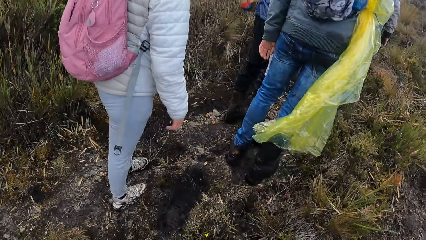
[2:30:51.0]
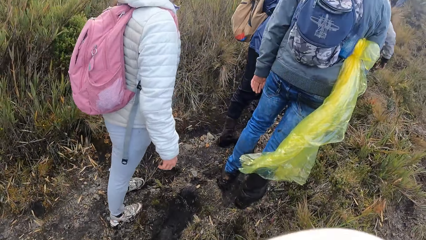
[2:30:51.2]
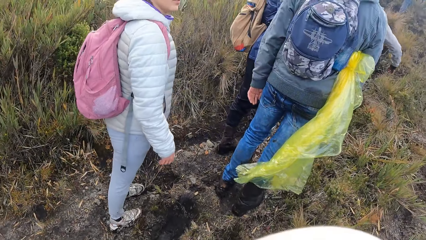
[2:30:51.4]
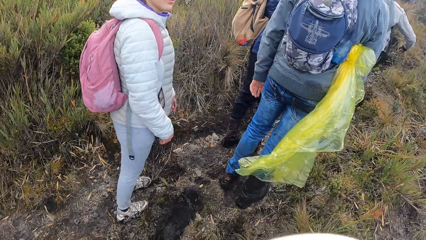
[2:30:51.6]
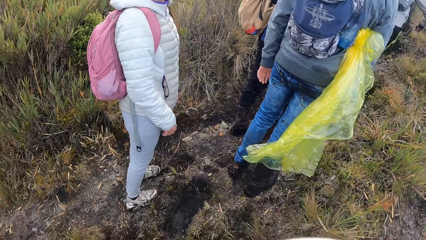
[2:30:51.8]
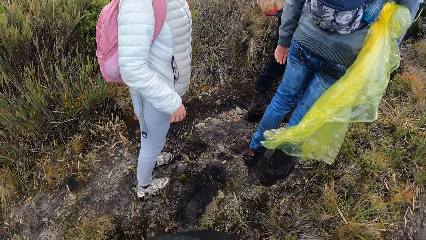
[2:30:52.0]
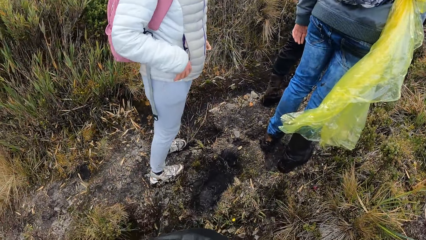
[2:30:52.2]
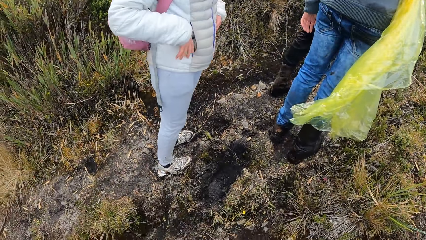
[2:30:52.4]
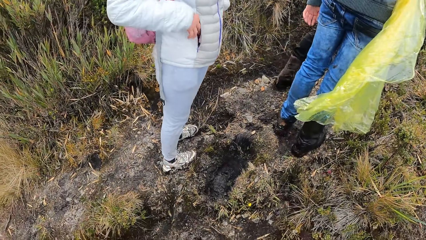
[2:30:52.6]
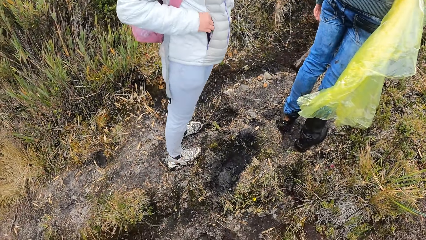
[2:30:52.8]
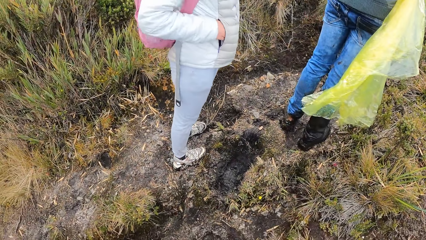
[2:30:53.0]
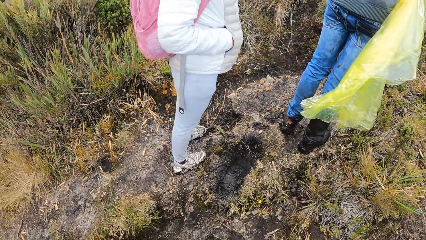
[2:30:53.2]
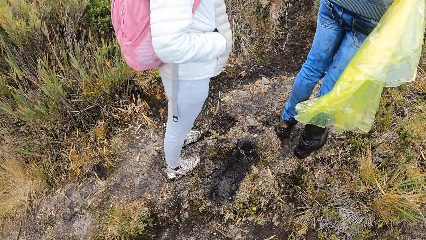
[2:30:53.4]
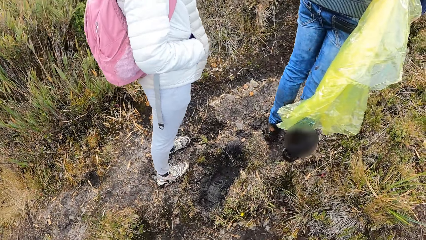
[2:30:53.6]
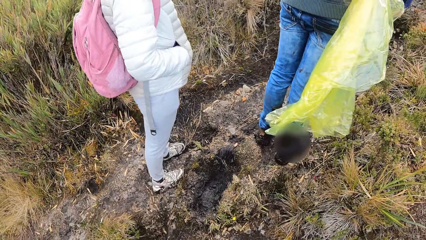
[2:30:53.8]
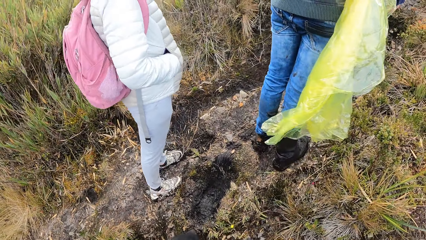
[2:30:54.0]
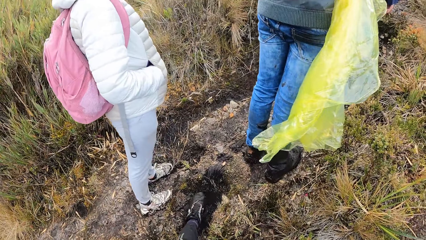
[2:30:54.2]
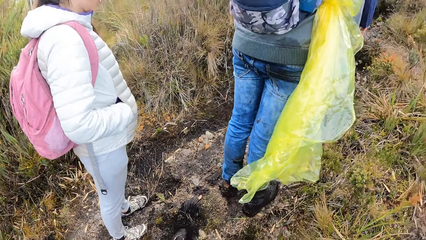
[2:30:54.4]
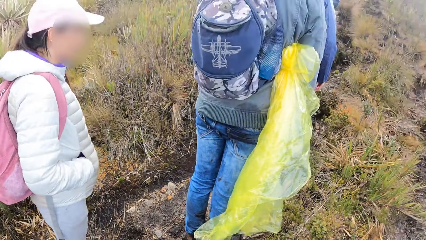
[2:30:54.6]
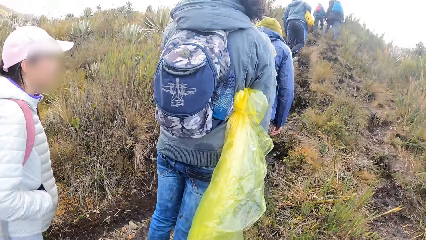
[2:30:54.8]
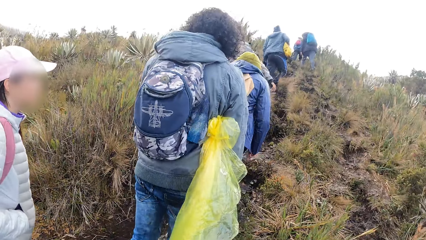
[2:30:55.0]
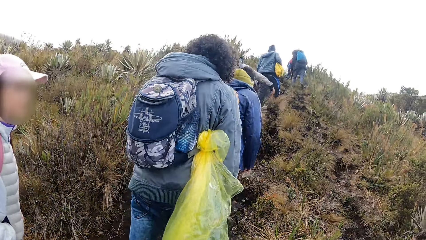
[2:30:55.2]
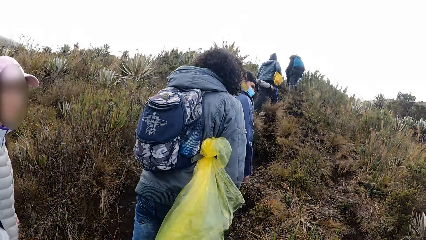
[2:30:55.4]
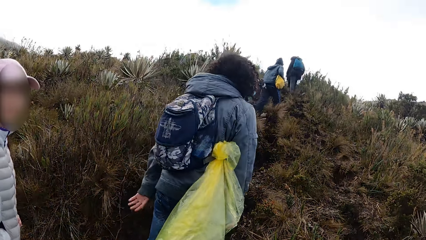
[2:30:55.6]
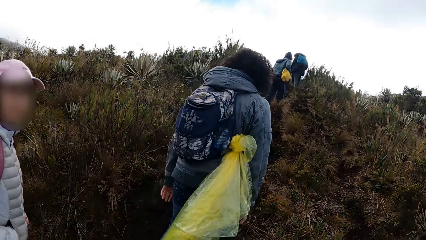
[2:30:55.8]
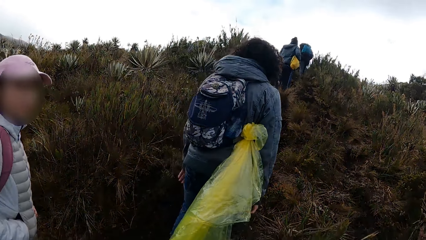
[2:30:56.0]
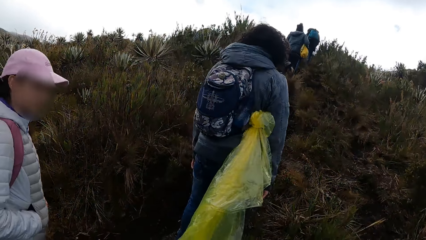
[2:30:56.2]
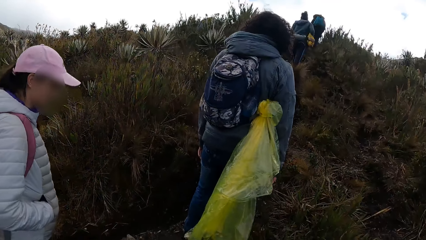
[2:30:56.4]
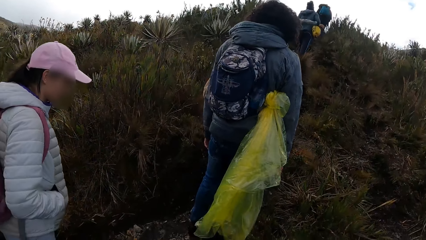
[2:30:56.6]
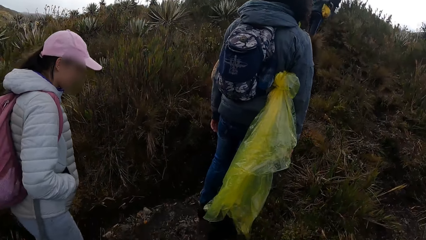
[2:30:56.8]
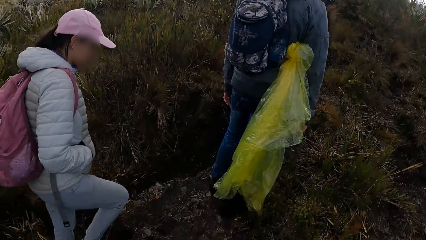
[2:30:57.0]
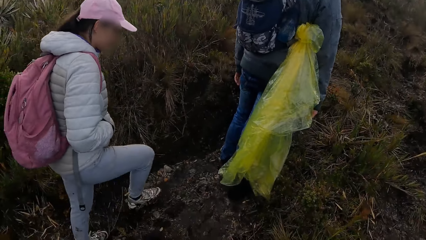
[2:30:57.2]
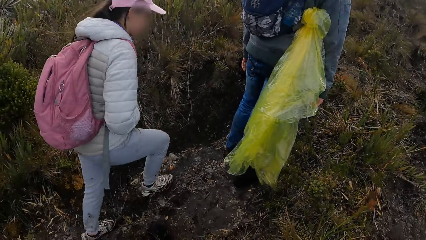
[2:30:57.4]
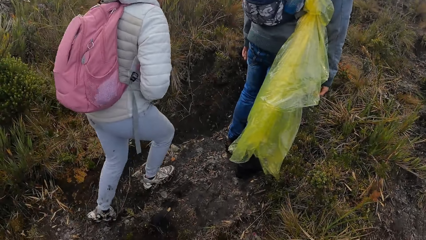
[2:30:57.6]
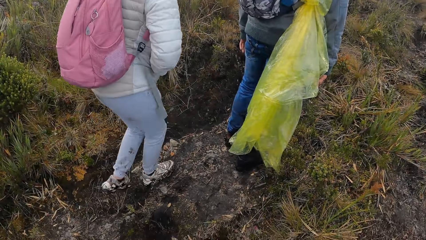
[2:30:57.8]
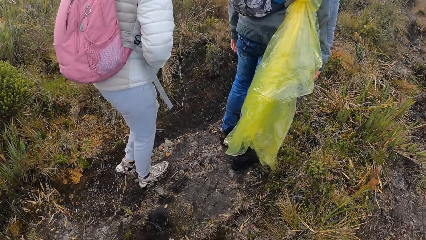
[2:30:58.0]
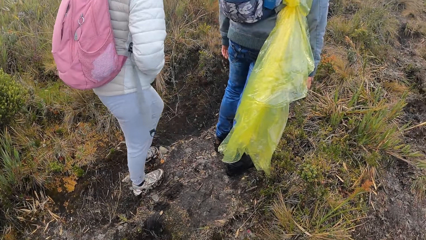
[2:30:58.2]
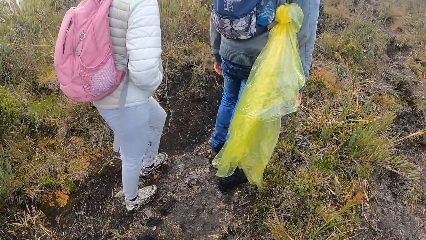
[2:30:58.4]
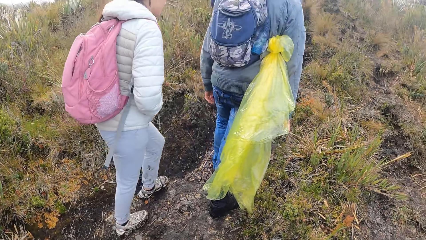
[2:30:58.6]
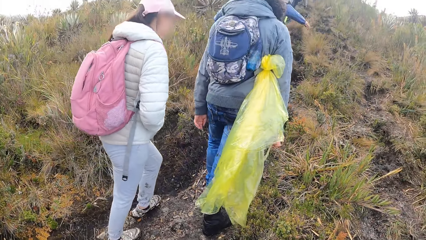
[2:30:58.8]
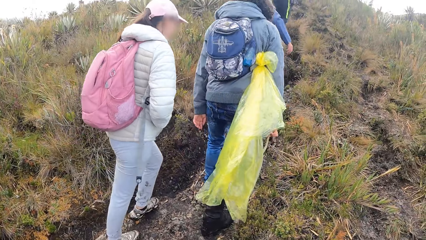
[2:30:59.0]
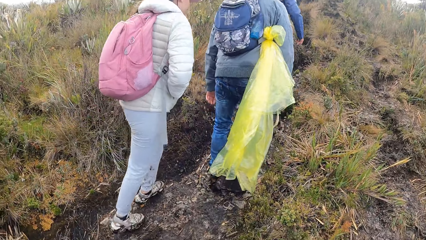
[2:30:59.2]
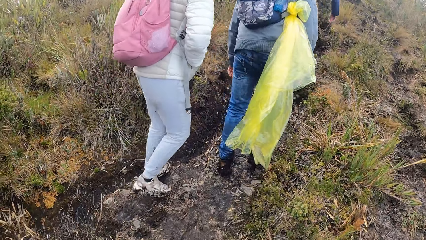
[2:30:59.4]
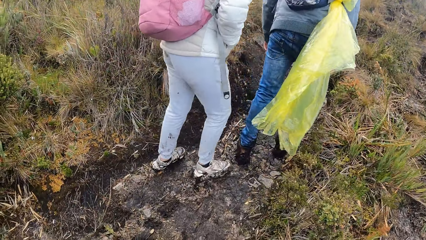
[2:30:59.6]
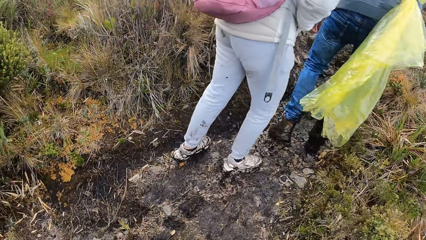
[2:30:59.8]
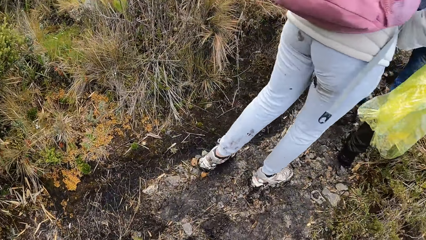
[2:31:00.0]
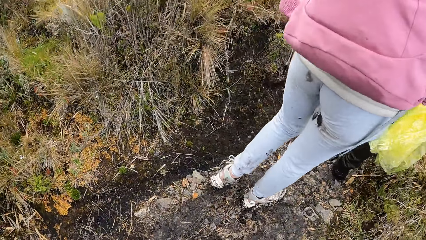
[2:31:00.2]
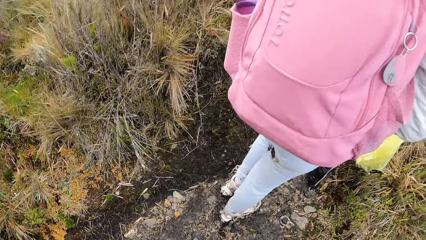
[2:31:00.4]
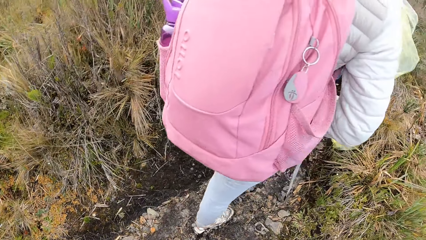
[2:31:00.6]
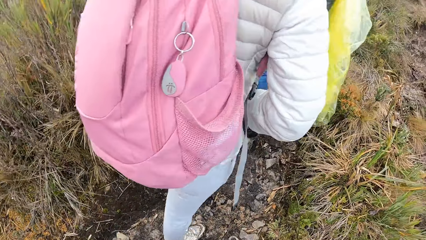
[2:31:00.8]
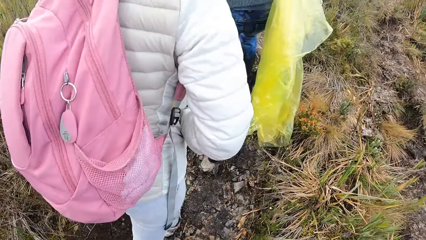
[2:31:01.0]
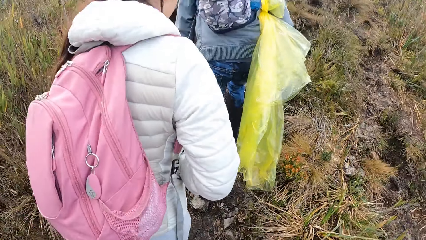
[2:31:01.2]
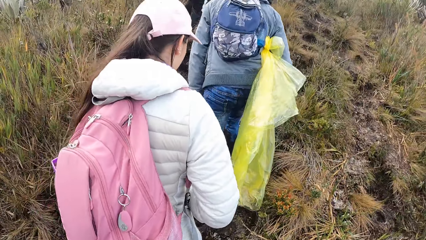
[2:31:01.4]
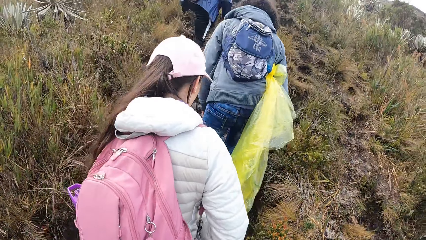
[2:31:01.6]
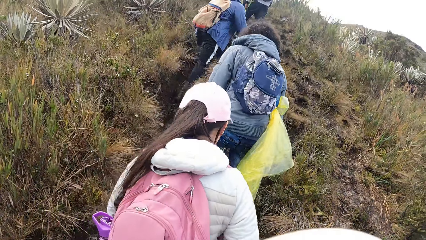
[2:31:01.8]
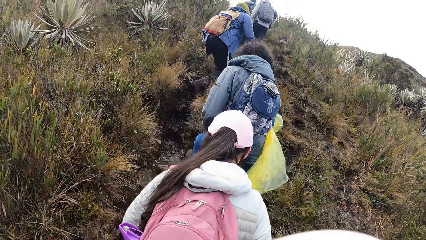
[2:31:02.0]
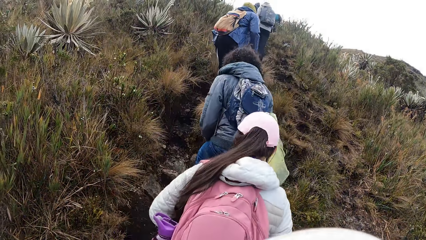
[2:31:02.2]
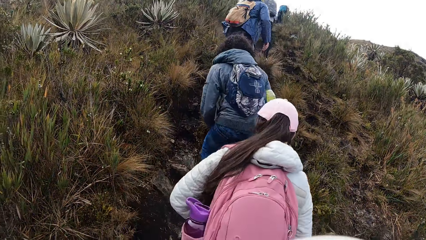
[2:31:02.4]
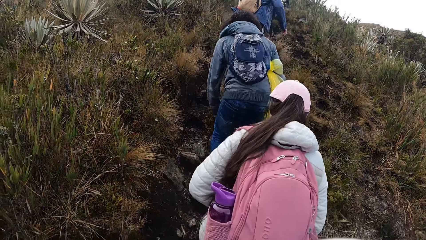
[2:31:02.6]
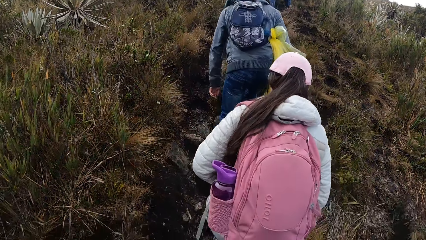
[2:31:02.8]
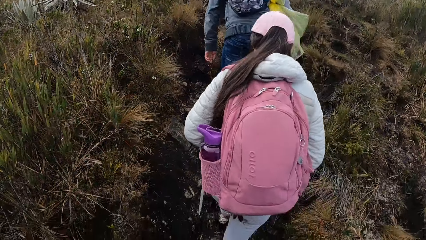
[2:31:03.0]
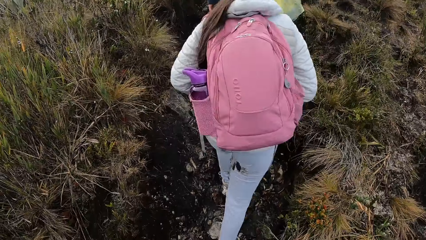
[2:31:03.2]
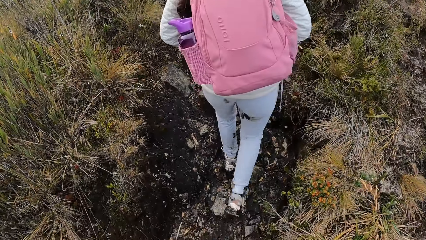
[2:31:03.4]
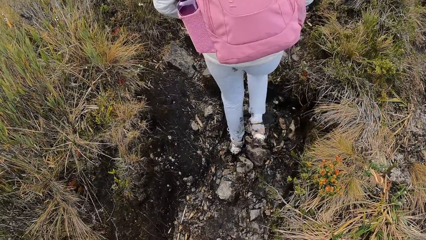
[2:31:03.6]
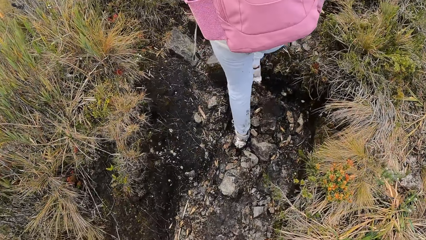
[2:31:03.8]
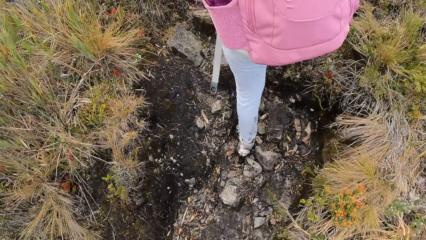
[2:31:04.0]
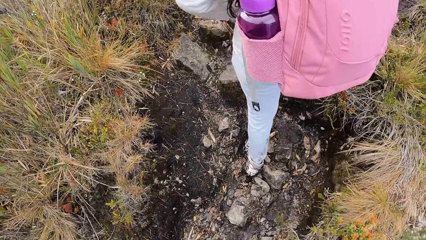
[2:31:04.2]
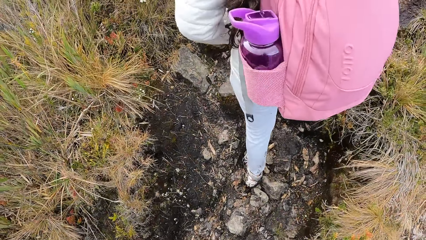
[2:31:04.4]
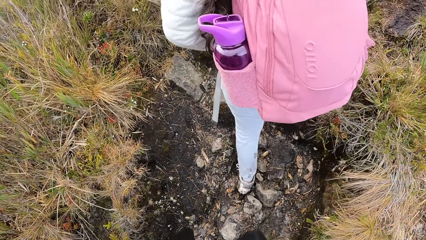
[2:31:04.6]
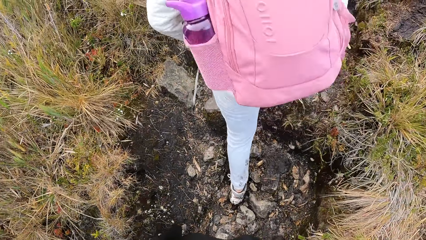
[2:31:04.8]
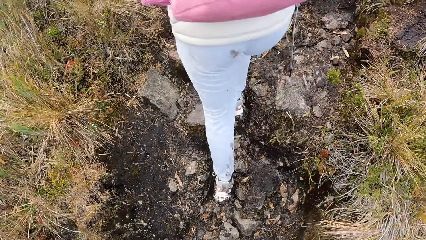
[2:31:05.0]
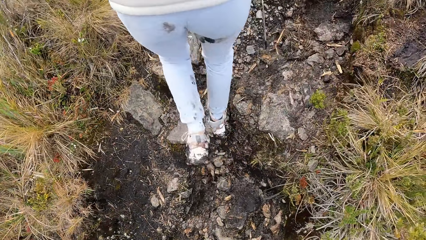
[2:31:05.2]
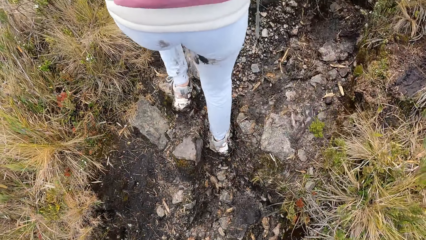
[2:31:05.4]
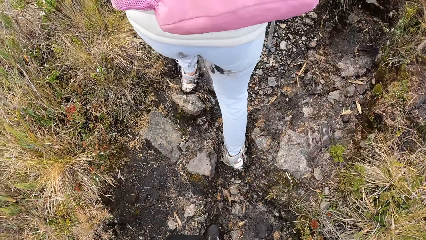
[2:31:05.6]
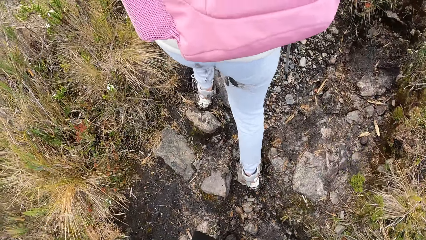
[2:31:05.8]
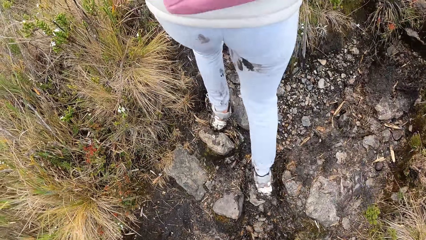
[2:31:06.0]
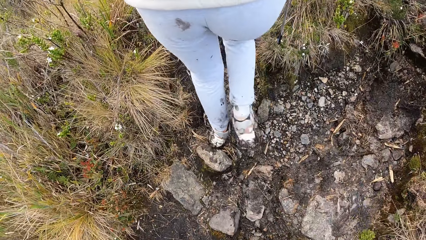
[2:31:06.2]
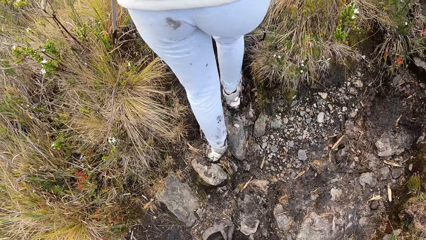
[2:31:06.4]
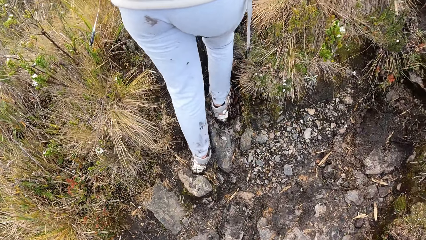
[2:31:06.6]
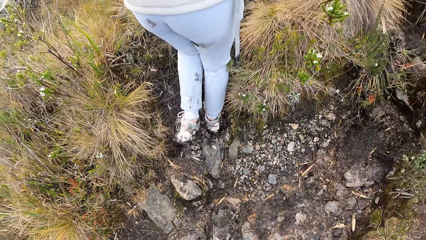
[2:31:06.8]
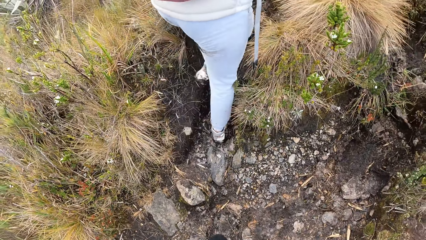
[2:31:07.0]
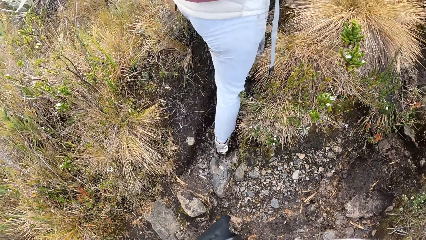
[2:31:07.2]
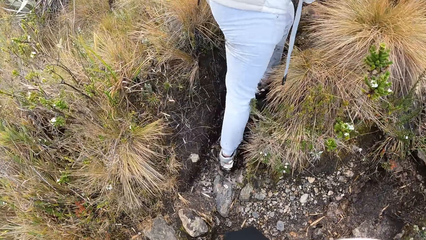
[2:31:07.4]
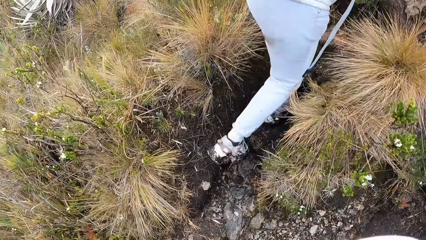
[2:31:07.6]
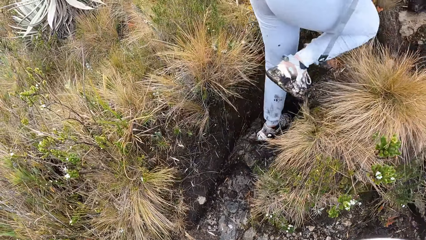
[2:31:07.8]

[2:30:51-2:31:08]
A lady stands in the field and pockets in the jacket with both hands. A person walks around in the field. The lady walks around in the field. The camera wearer walks around in the field. The lady climbs a slope in the field.
